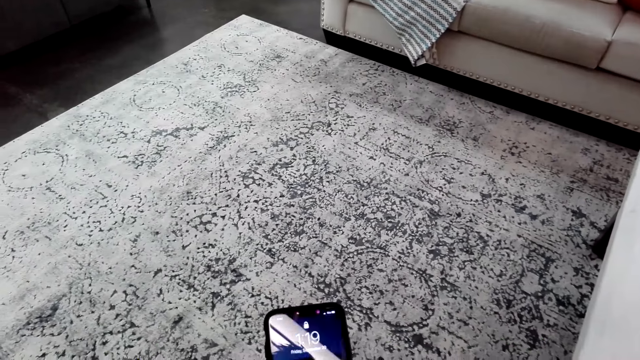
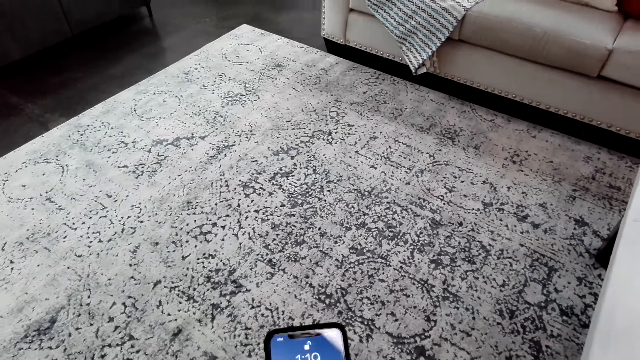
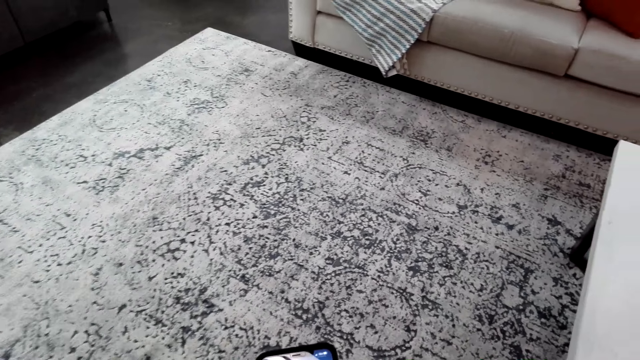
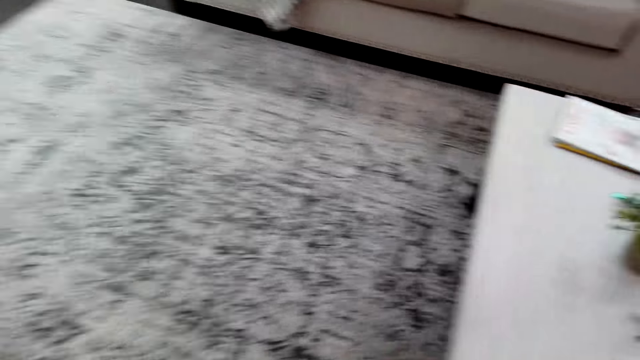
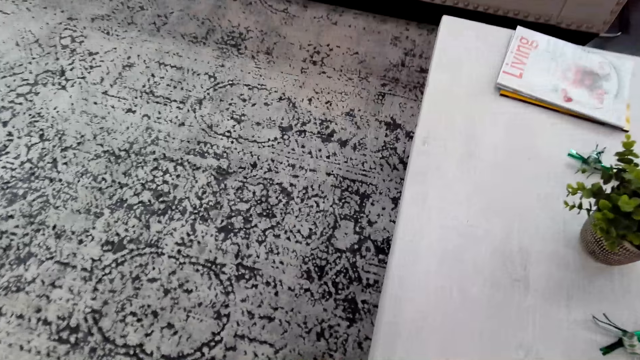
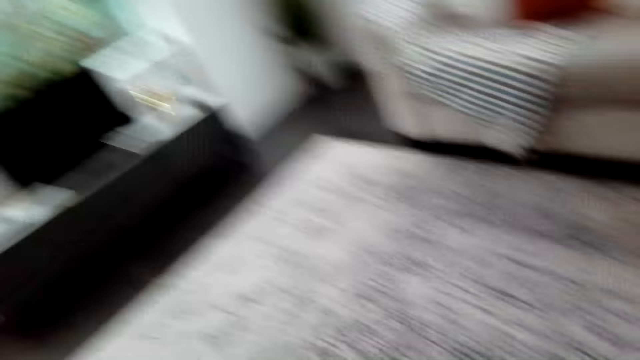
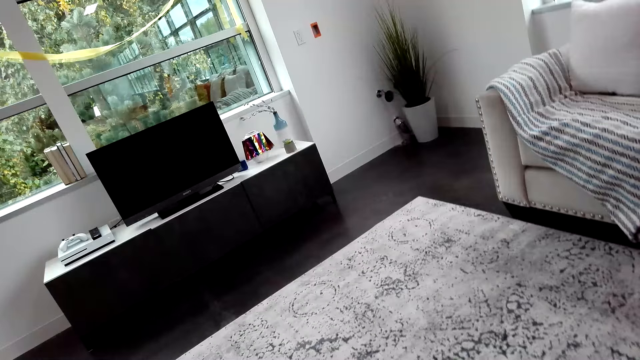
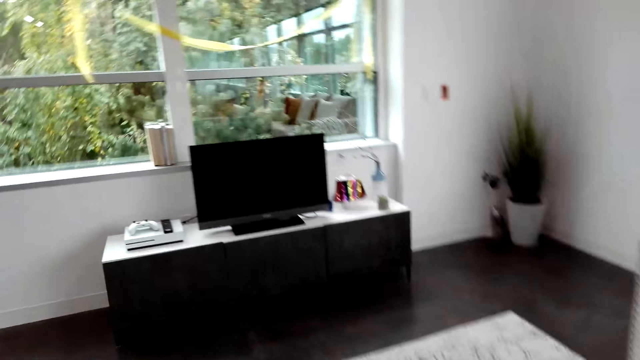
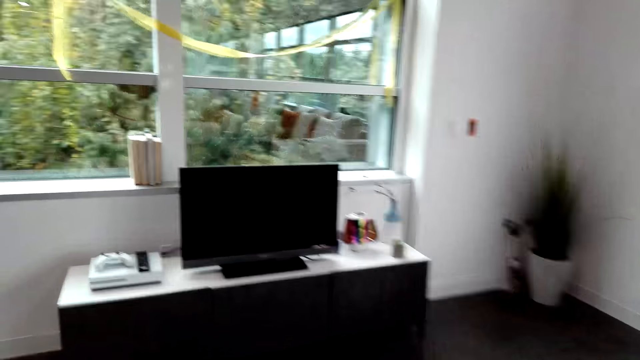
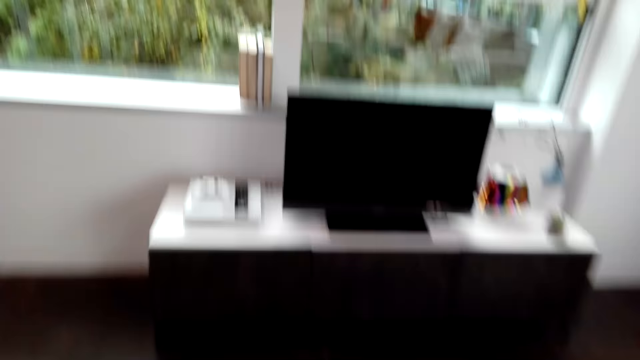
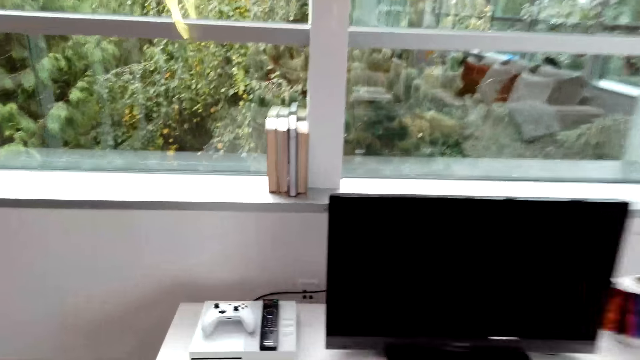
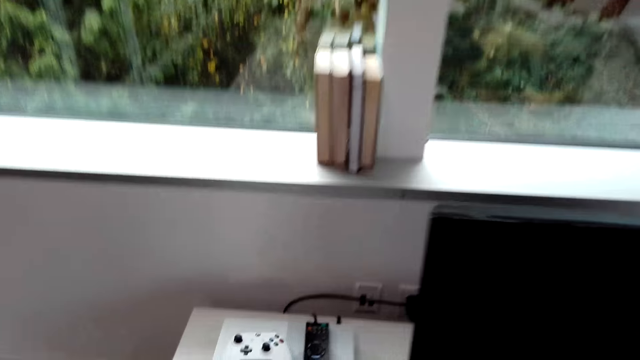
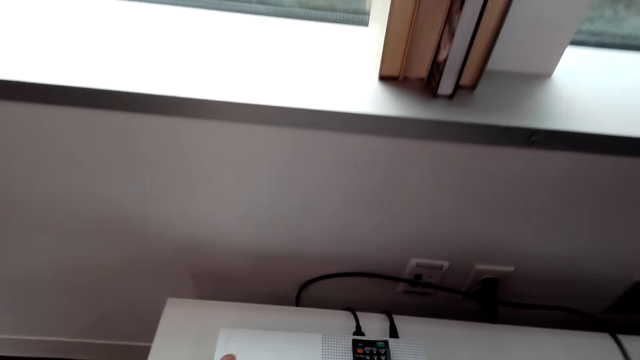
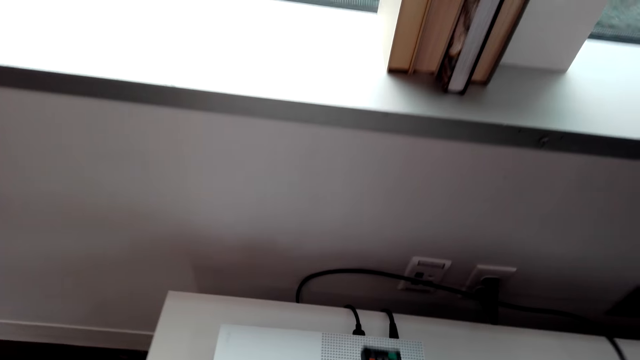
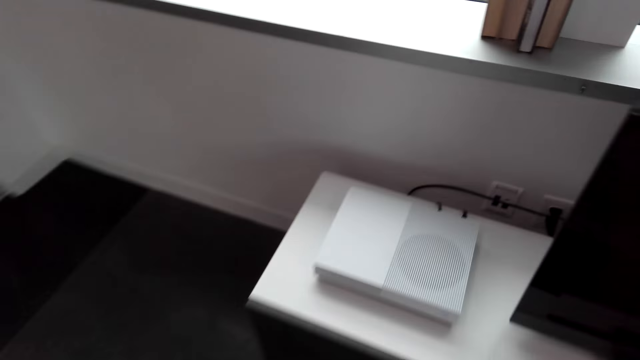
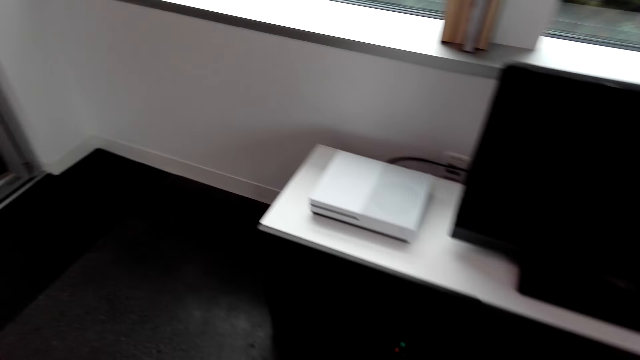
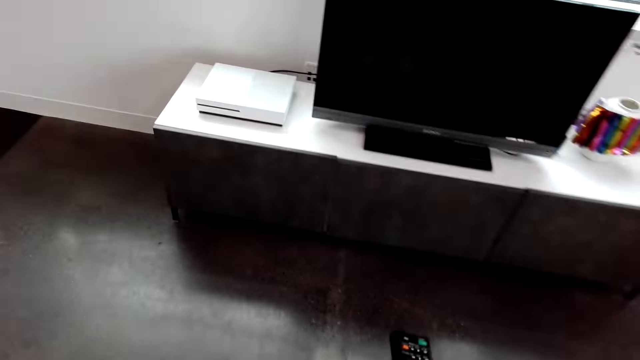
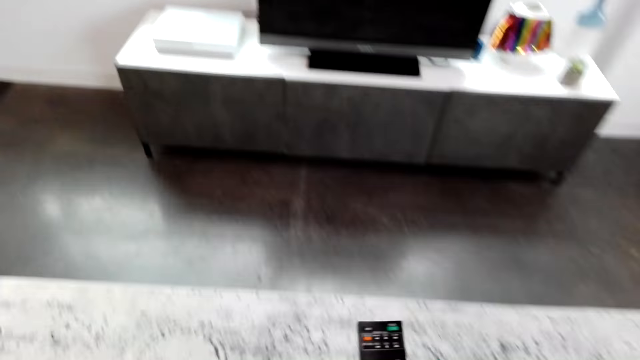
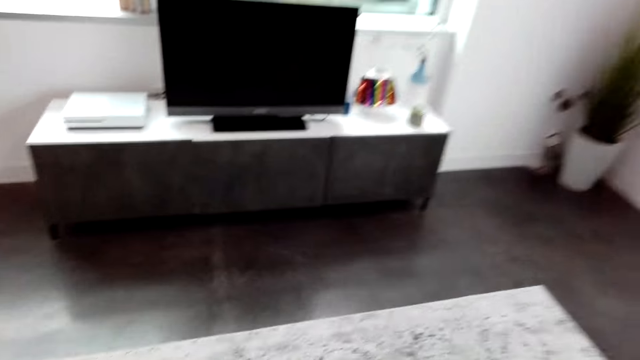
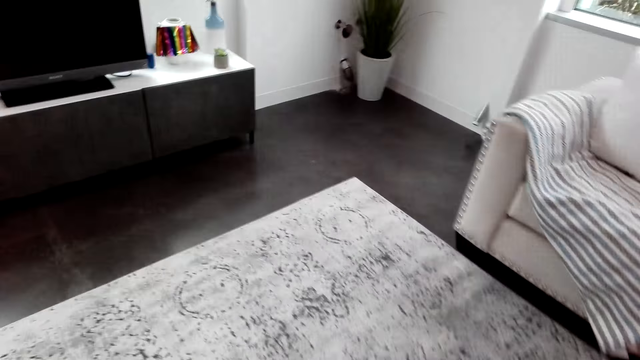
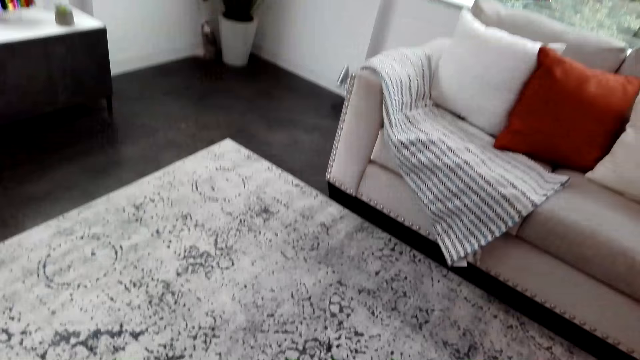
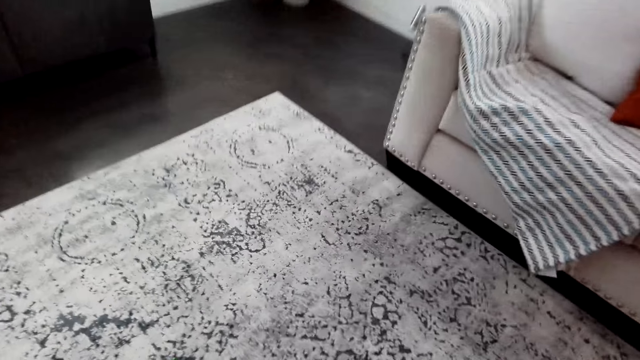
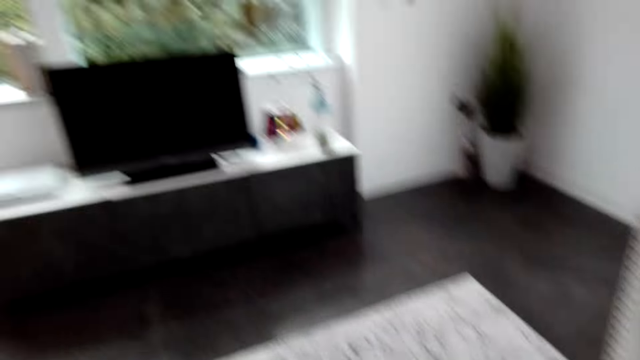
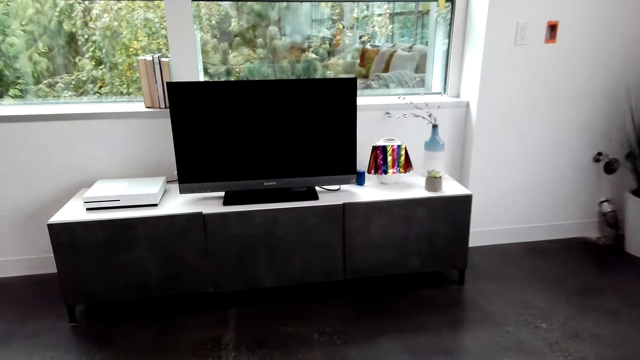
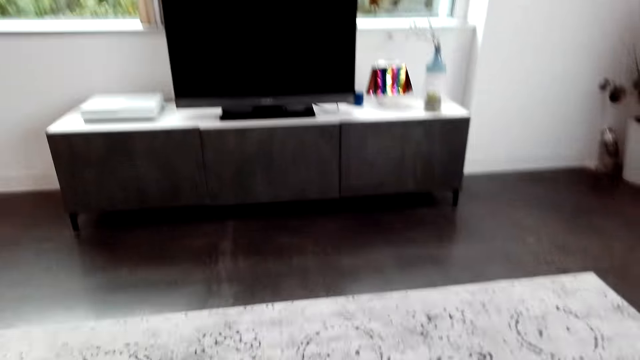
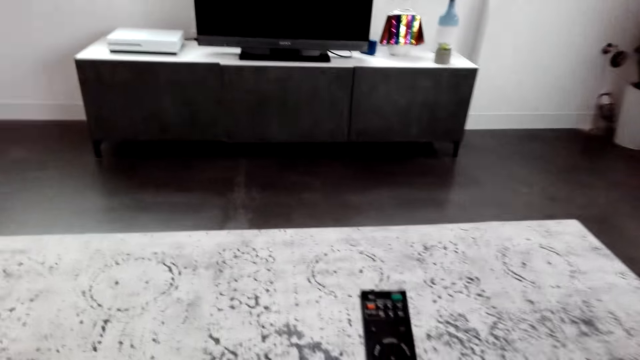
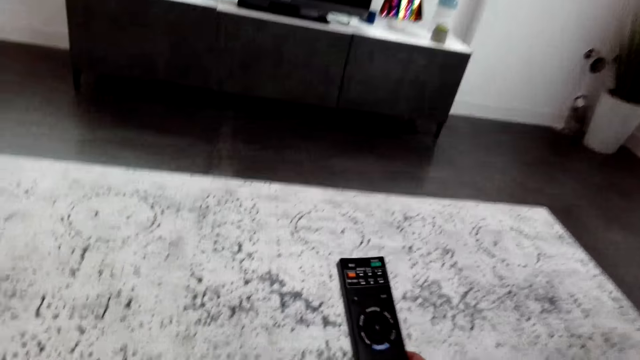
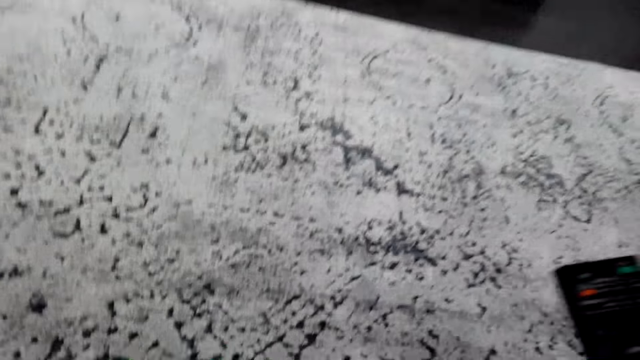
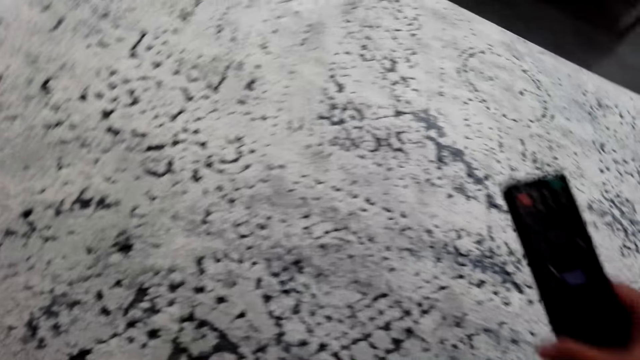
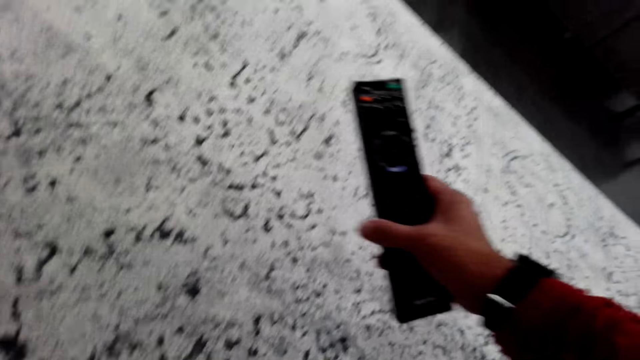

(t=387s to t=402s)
The camera wearer sits on a couch and touches the phone. They walk around the room. They pick a remote from the television stand. They move backwards. They converse with a man. They sit on a mat.

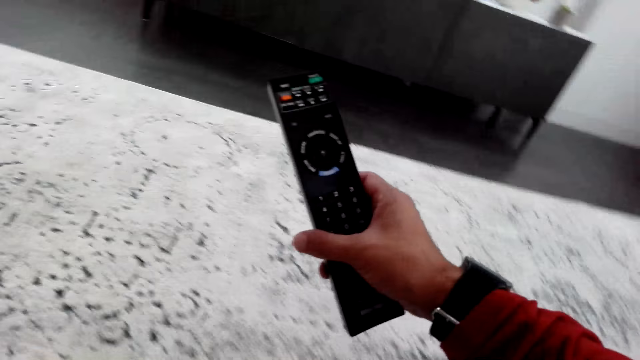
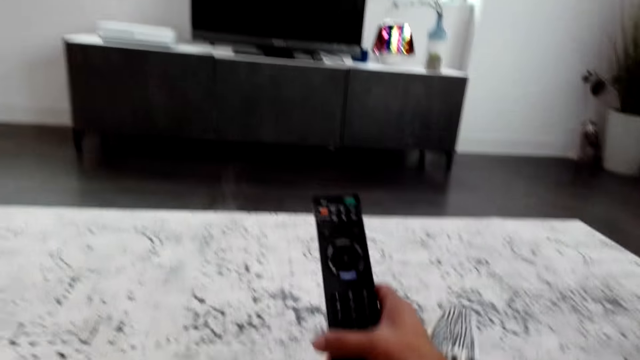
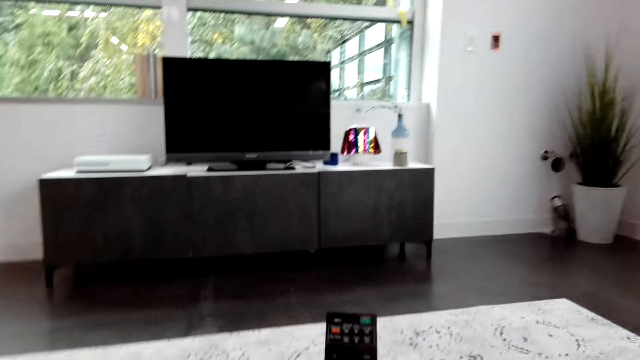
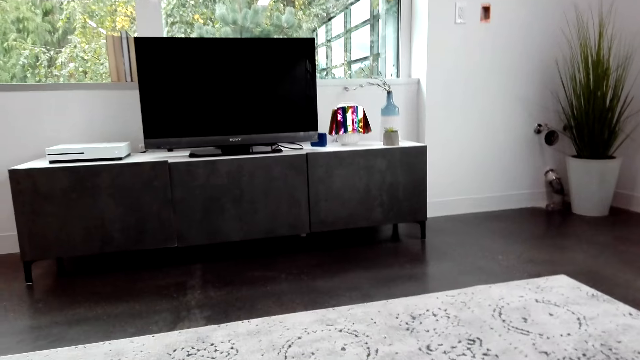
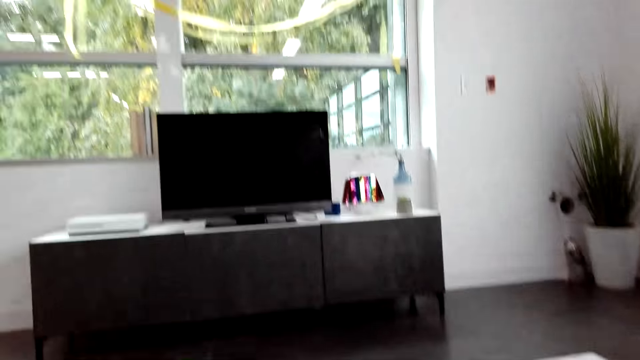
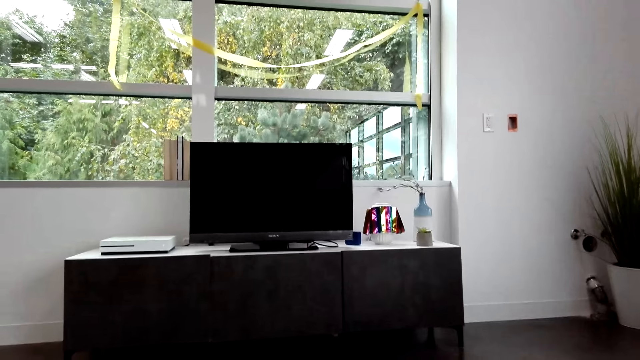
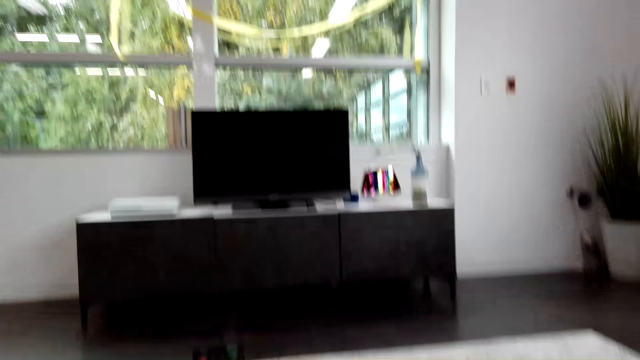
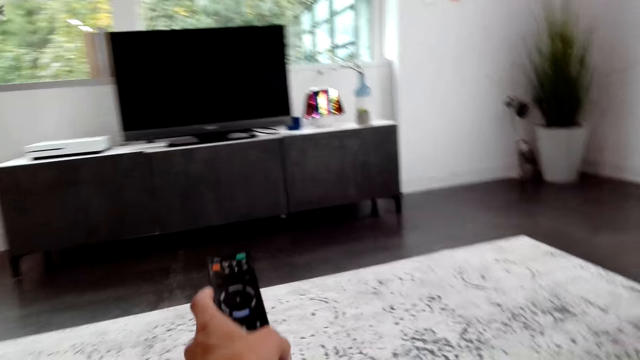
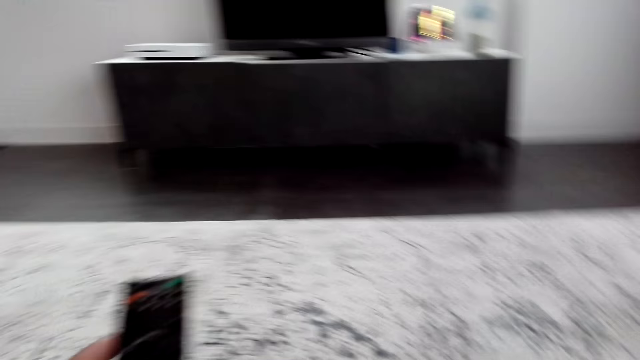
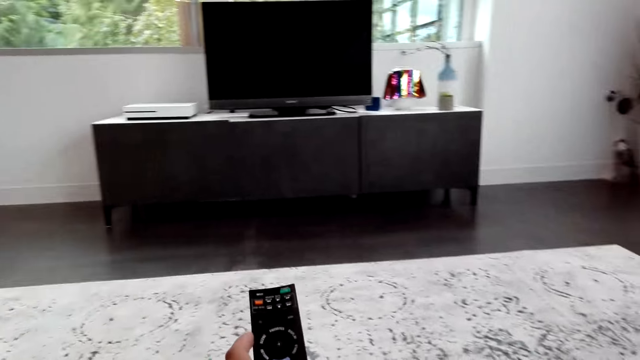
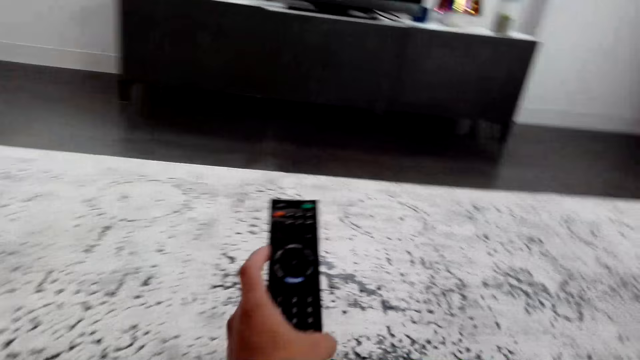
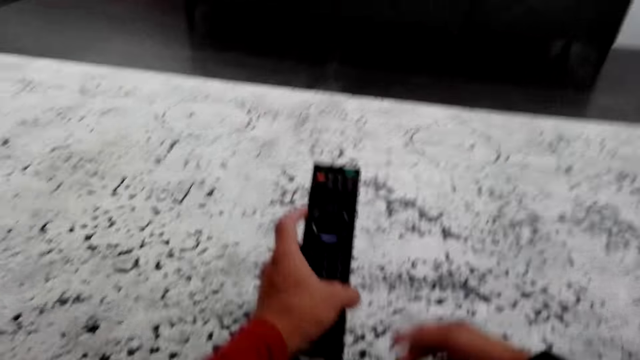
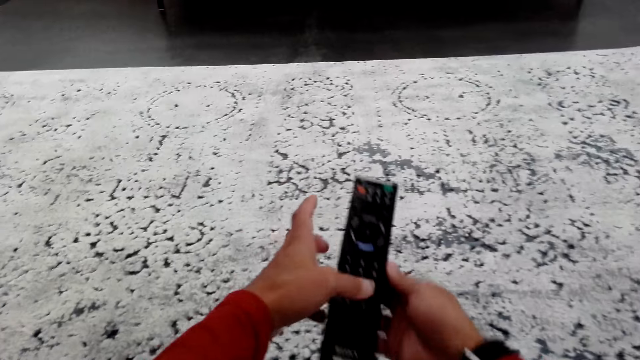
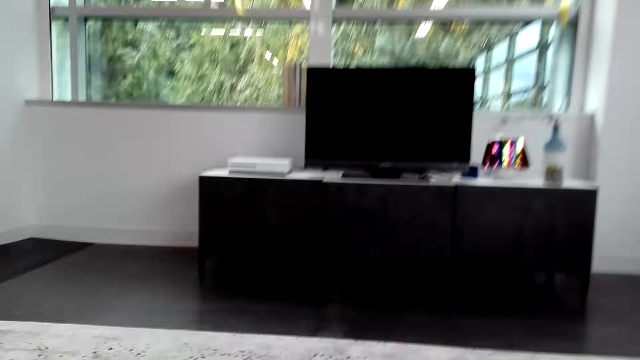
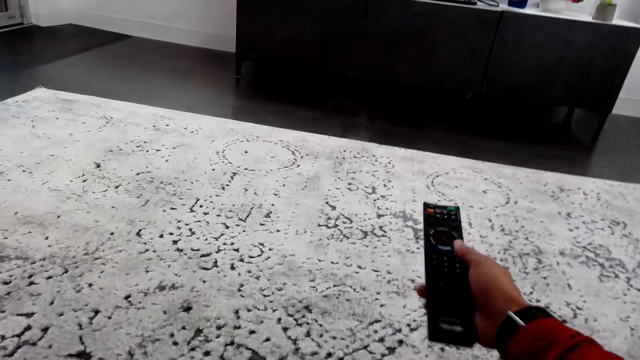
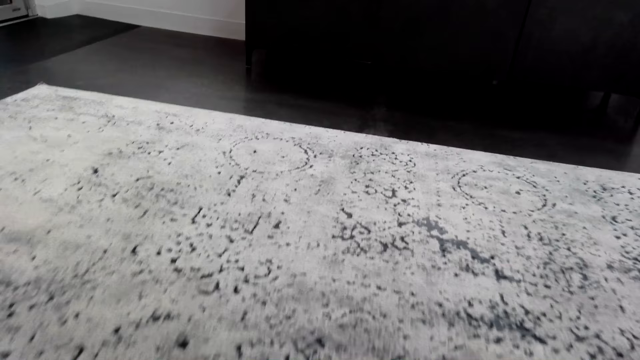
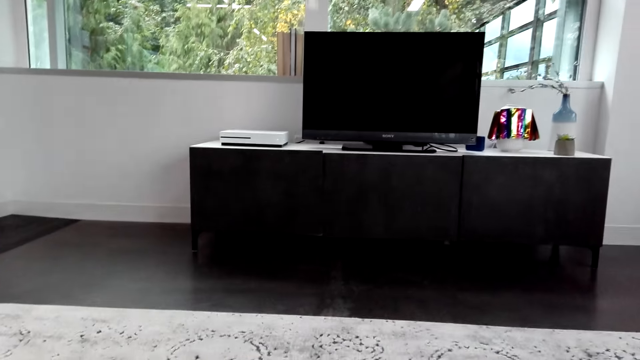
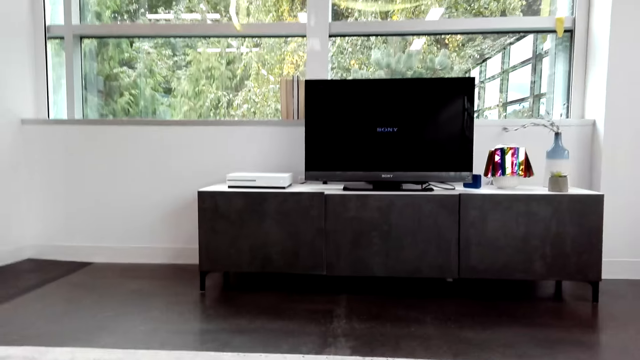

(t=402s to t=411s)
The camera wearer sits down on a floor and opens a TV. They converse with the man. They hold the remote. They touch the remote.
